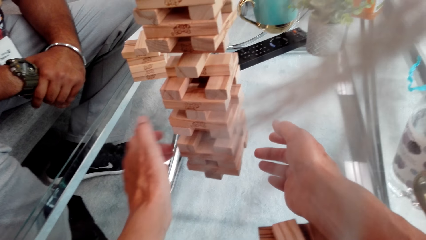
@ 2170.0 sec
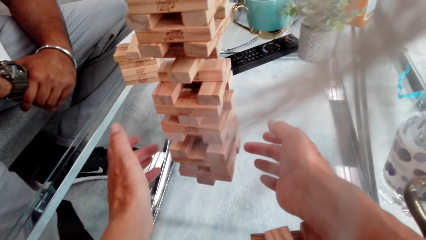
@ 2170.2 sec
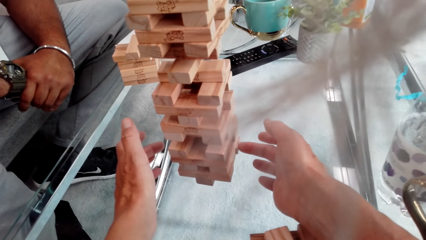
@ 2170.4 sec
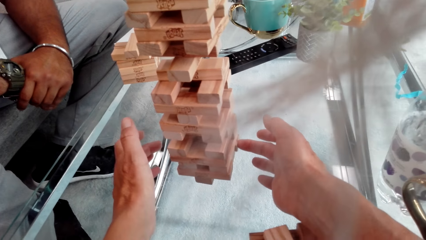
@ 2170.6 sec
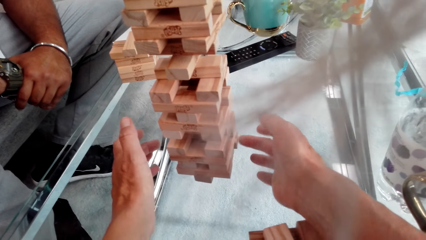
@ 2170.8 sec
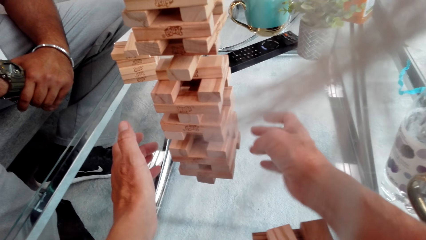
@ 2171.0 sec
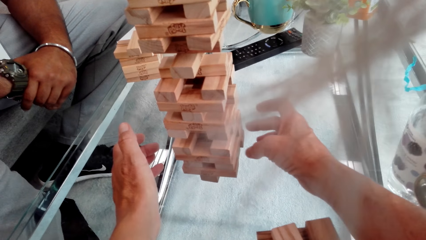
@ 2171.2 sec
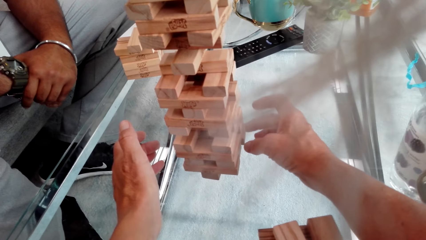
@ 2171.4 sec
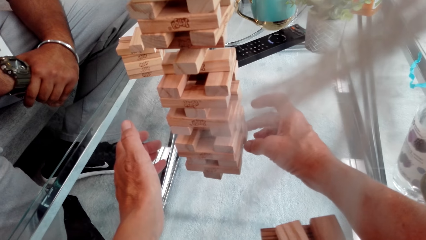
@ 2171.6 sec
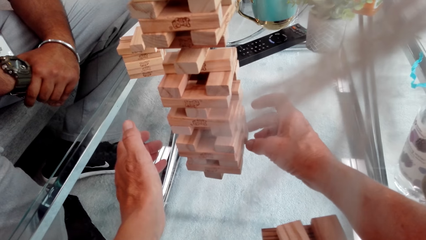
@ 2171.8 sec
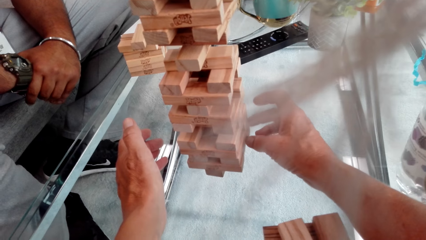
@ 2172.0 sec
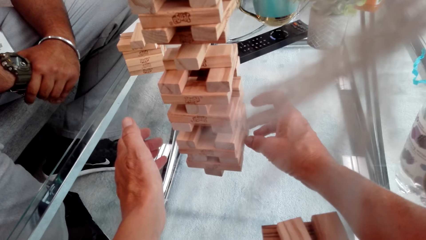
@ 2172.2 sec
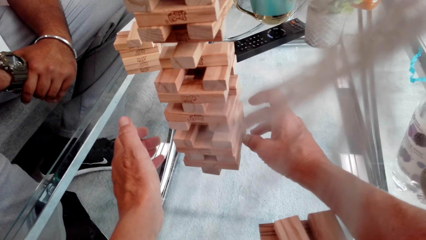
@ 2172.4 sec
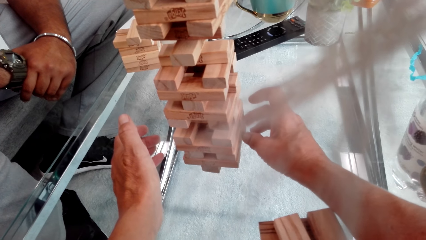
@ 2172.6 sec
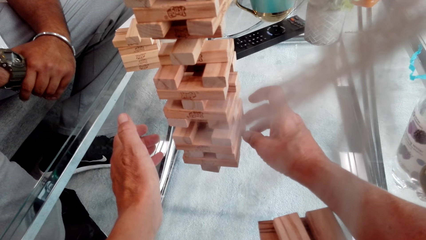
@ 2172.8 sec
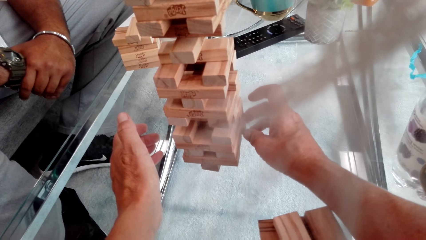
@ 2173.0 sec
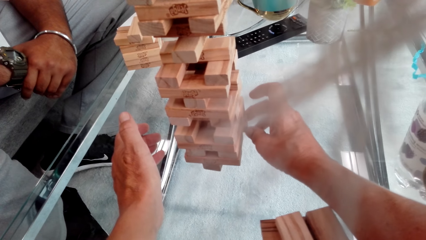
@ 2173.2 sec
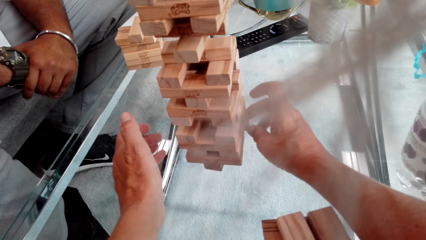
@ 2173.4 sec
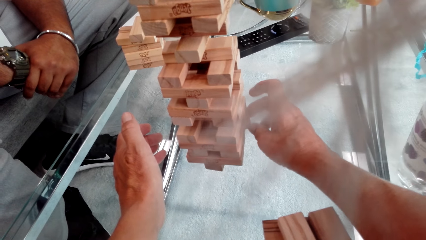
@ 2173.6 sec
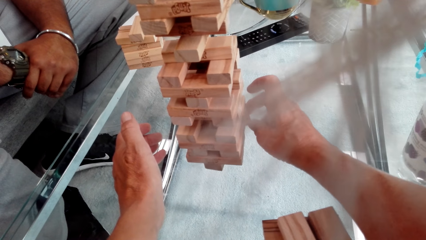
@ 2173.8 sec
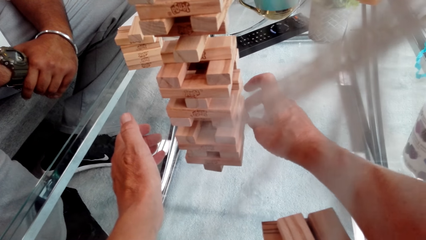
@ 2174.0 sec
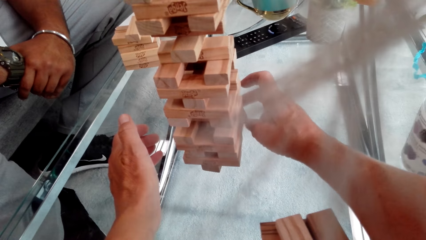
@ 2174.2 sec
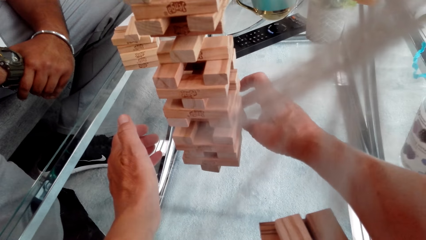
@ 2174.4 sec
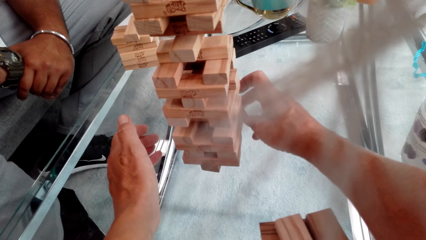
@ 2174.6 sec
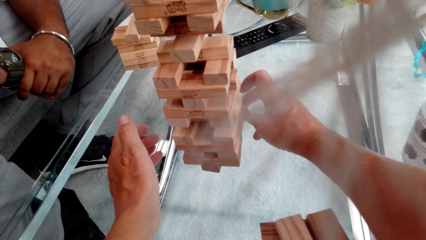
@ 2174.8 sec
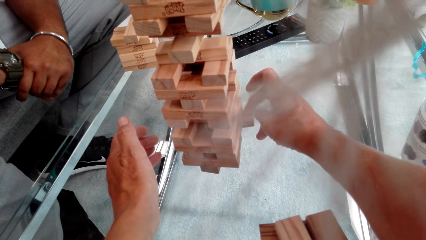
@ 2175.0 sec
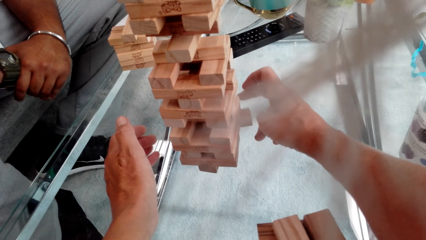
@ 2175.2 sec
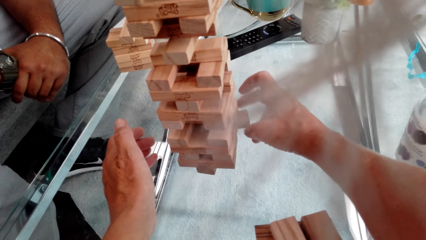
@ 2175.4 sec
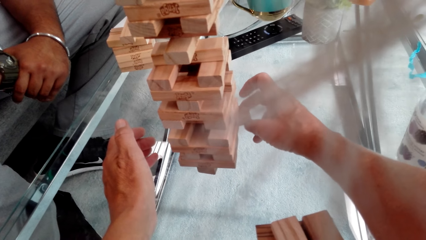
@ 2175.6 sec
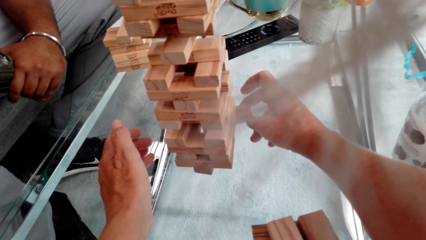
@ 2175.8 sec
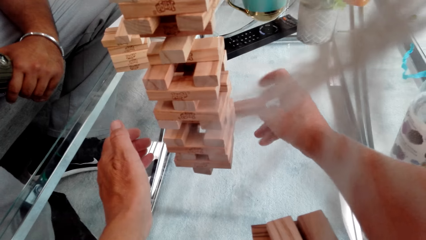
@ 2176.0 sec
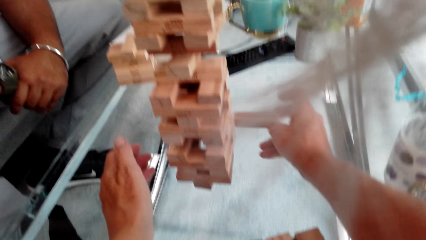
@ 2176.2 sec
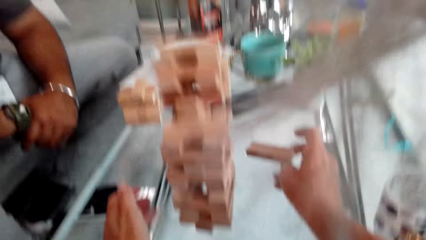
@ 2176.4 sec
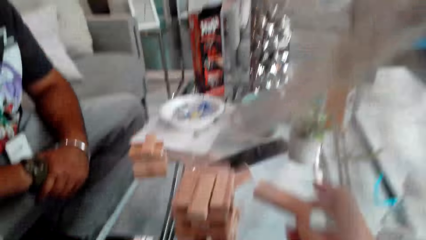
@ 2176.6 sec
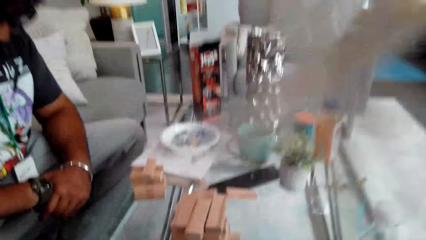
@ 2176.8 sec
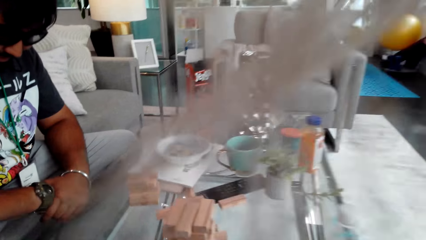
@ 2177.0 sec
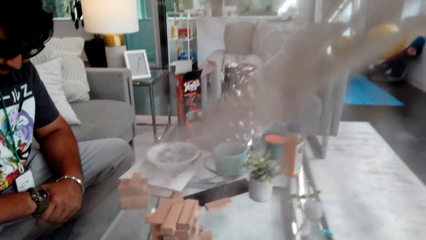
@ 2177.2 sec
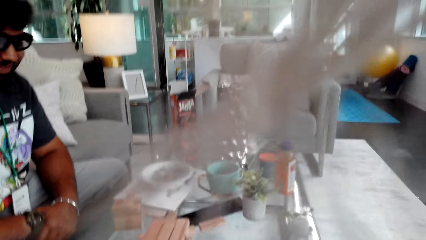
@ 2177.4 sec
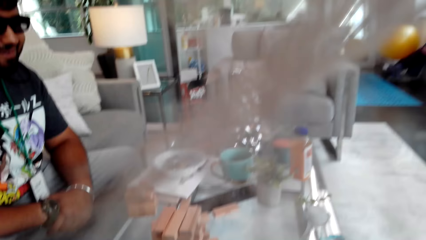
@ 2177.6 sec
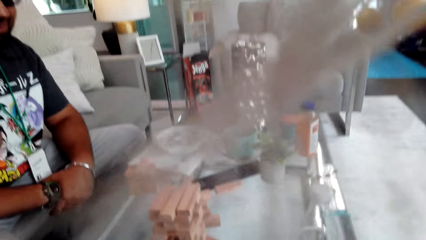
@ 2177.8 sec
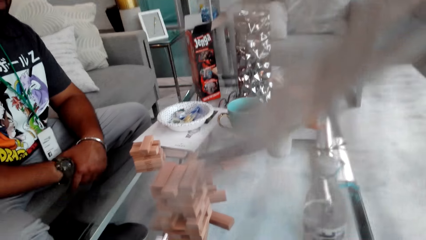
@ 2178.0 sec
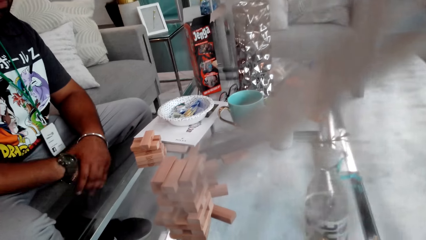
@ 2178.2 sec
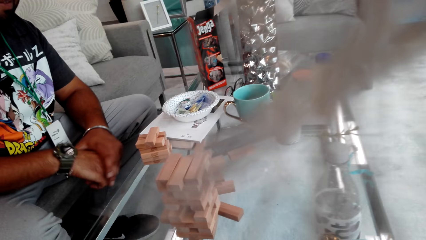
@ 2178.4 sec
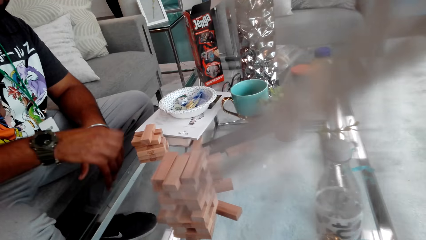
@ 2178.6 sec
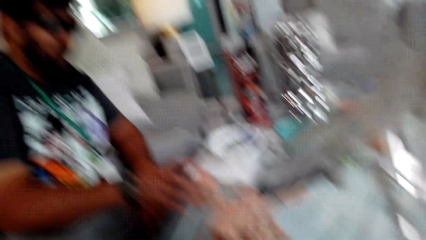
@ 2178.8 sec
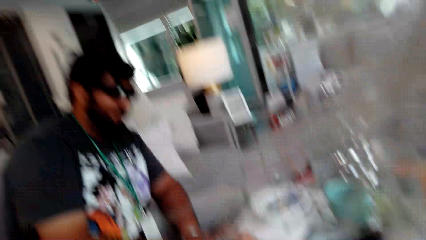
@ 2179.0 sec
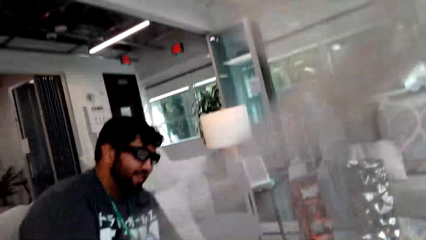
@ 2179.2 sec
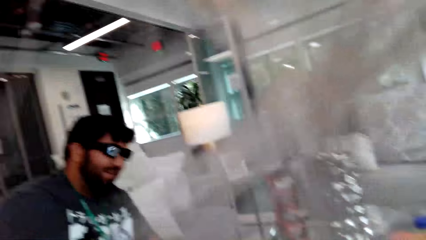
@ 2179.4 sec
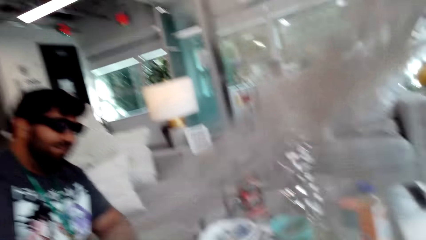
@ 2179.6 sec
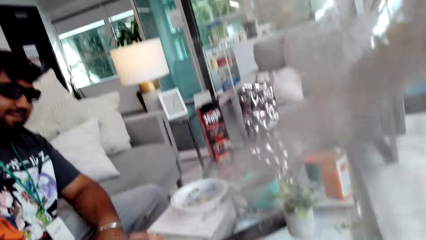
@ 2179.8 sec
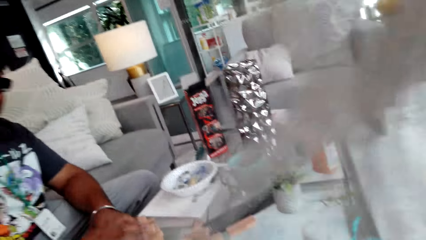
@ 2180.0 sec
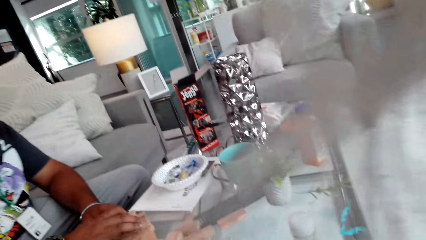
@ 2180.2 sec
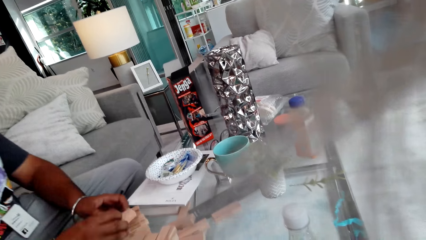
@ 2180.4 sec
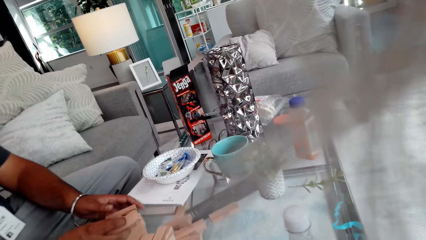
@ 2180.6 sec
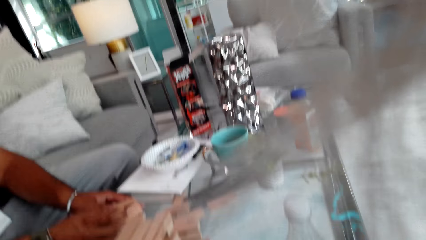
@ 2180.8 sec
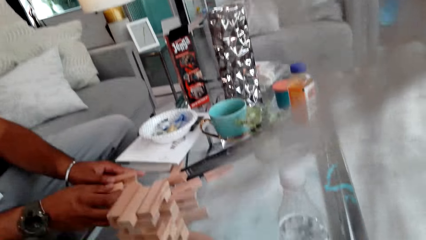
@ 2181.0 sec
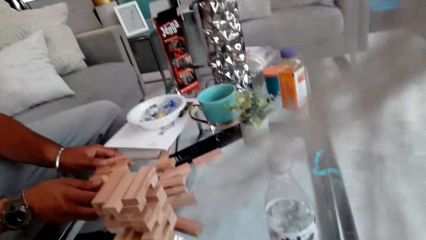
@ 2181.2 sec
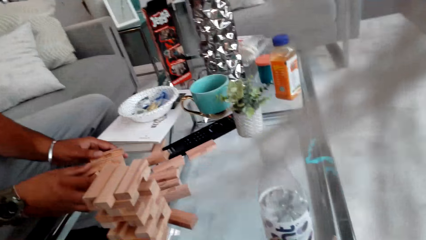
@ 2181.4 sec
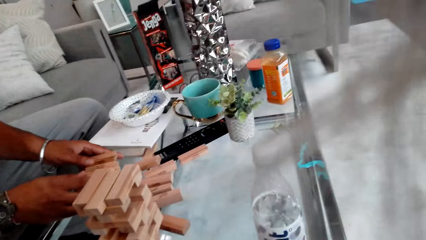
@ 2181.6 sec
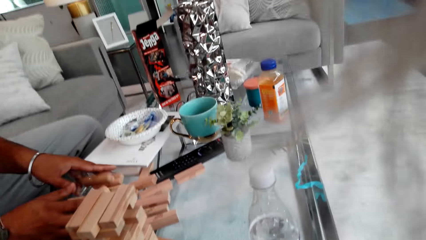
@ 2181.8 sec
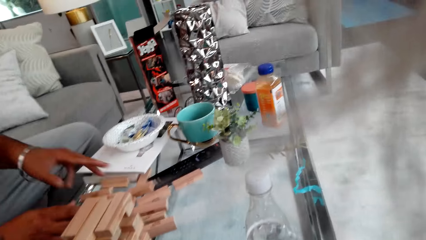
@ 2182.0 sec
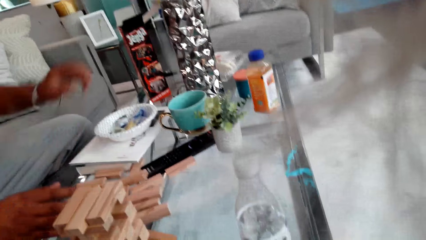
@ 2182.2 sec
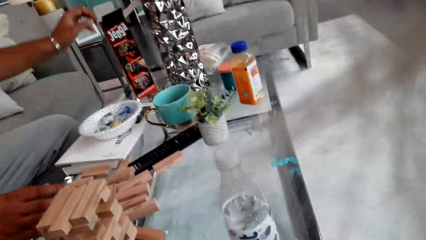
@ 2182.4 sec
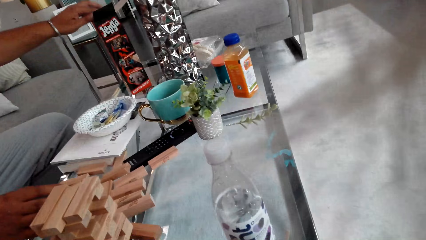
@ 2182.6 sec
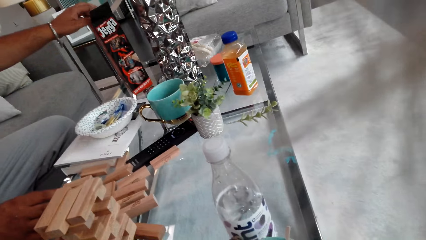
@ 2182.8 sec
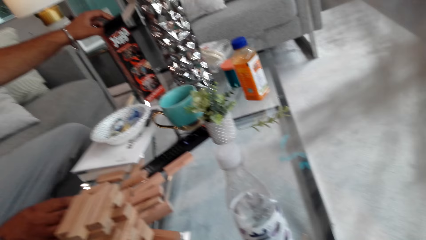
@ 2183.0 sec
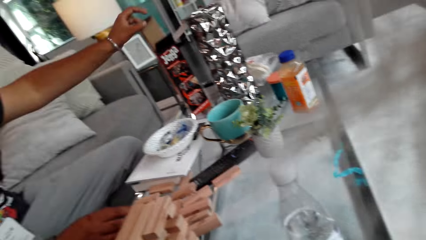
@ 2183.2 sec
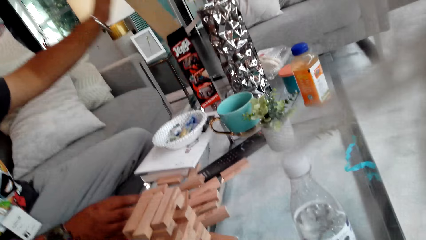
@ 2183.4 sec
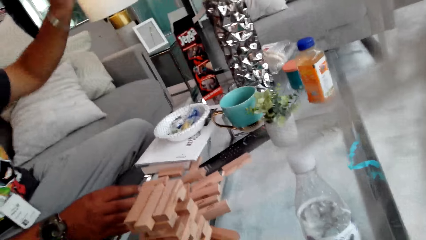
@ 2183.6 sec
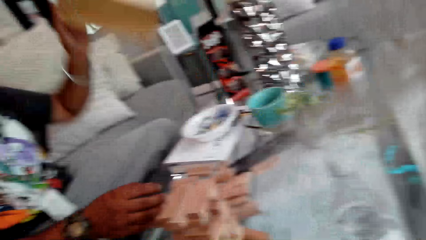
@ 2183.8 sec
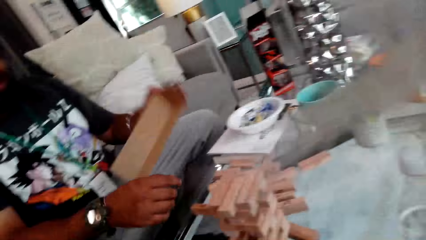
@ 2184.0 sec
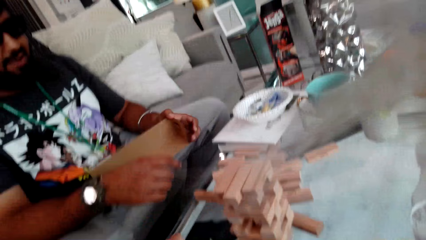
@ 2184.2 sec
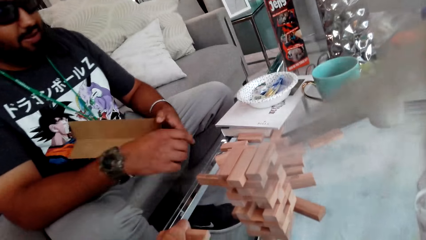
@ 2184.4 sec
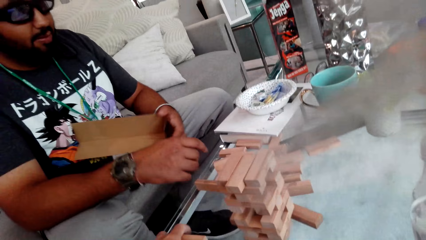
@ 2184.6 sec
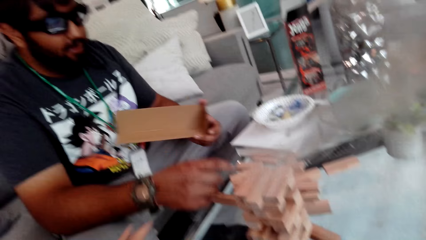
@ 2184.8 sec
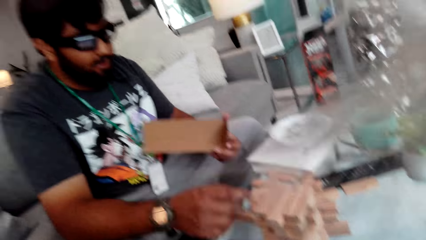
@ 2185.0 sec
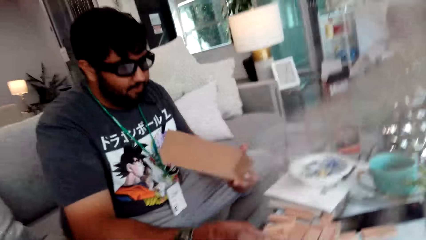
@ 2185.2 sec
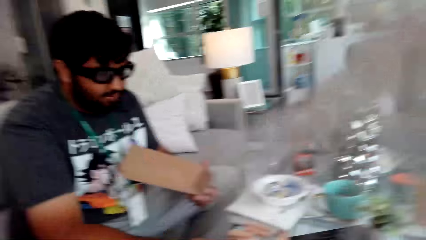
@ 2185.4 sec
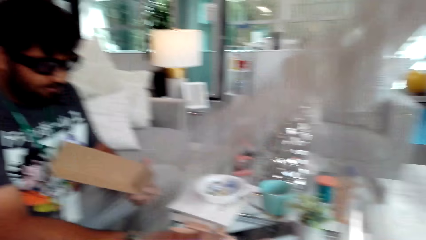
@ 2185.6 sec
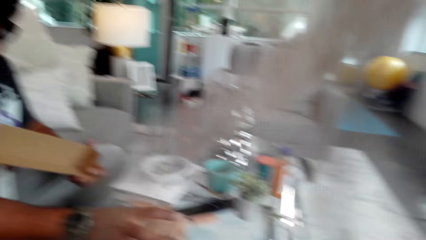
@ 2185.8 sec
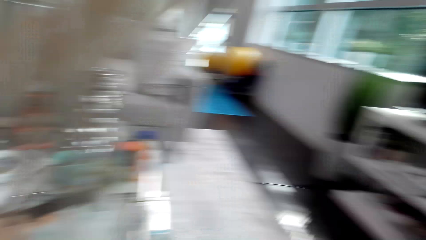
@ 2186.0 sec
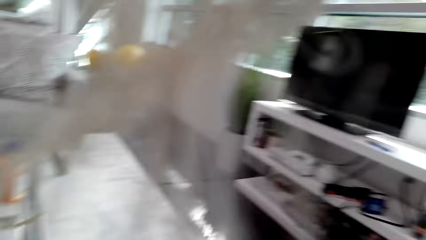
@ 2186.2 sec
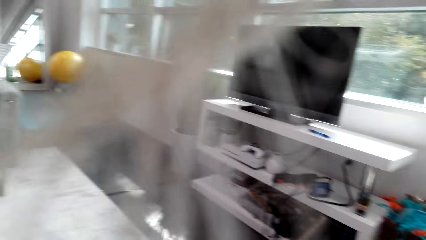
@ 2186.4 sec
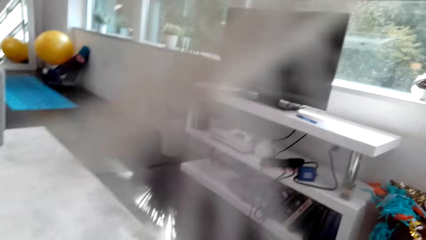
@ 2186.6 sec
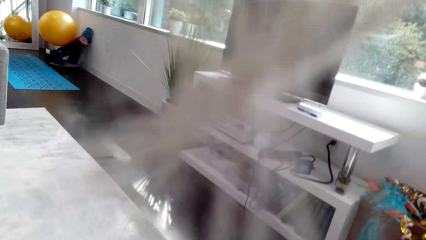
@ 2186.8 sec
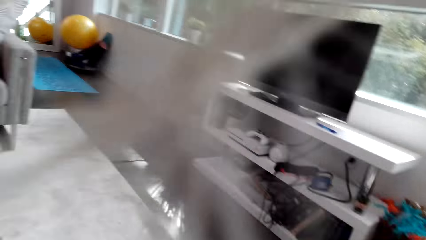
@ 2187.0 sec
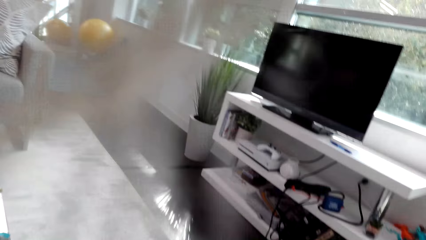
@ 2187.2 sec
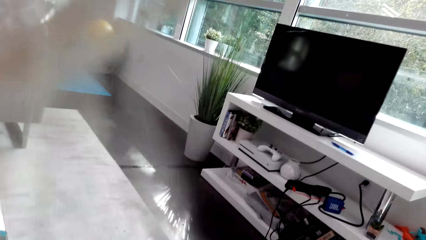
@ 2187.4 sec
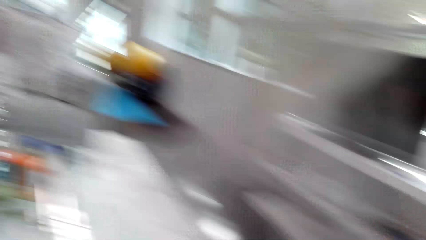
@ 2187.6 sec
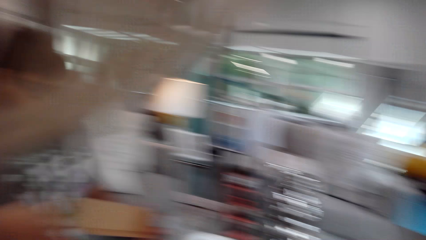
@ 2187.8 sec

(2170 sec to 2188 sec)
The camera wearer pulls the wood. A man arranges the wood blocks and moves the wood blocks. The man pulls paper or a piece of cotton from the jenga box. The camera wearer looks around the room.
